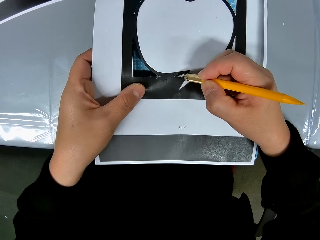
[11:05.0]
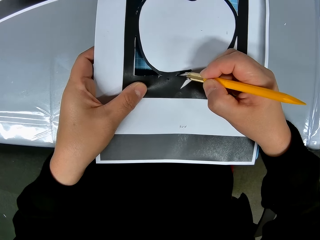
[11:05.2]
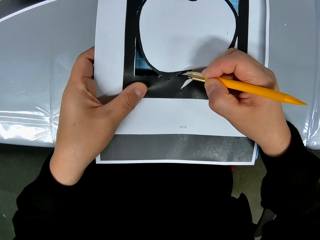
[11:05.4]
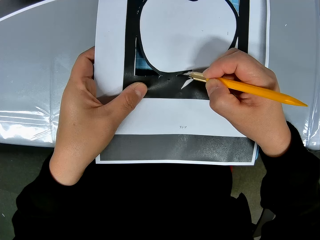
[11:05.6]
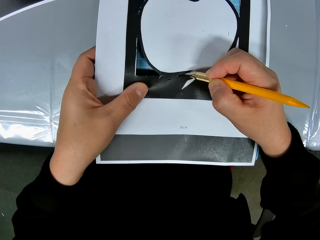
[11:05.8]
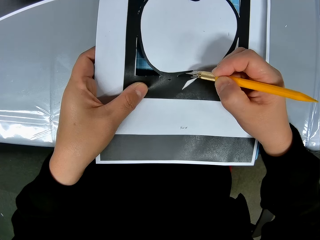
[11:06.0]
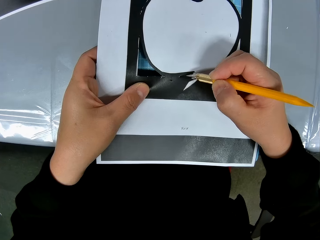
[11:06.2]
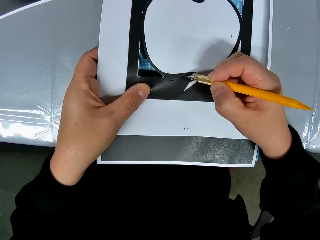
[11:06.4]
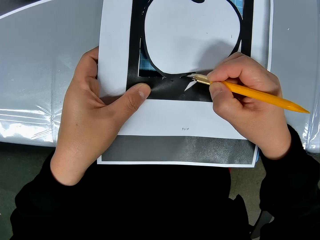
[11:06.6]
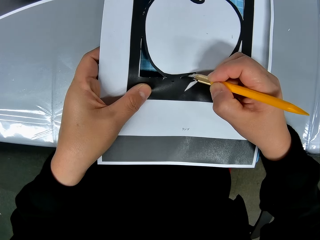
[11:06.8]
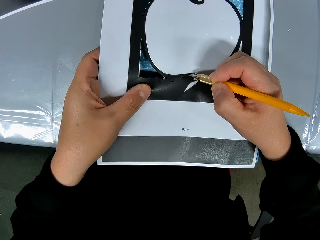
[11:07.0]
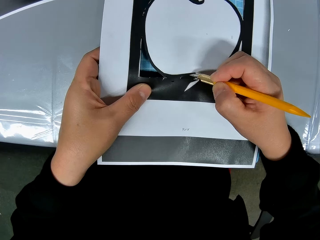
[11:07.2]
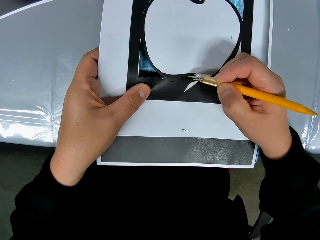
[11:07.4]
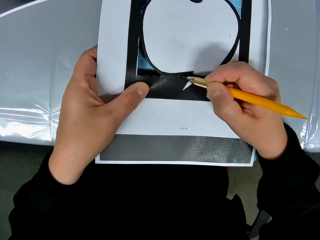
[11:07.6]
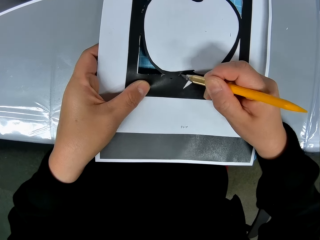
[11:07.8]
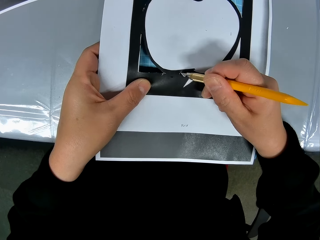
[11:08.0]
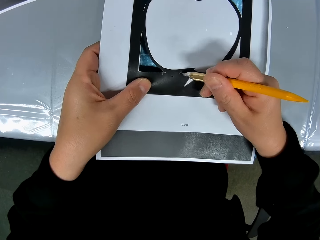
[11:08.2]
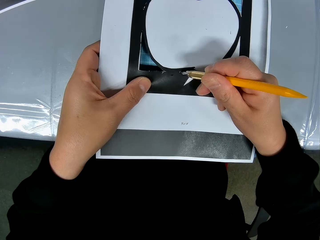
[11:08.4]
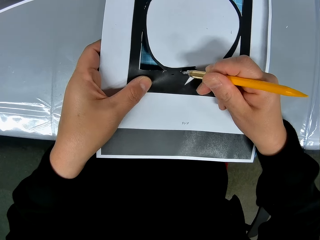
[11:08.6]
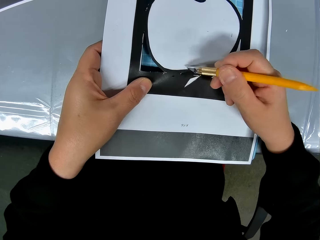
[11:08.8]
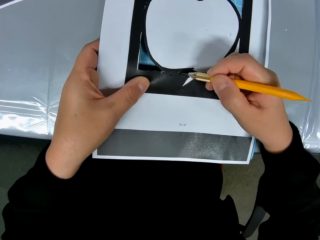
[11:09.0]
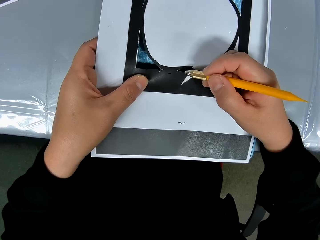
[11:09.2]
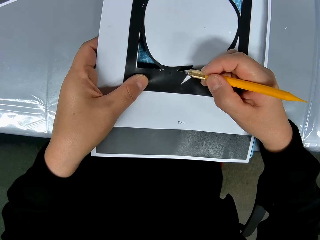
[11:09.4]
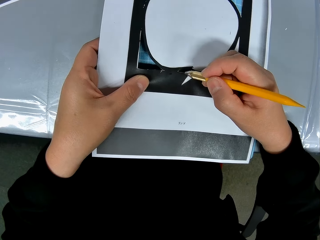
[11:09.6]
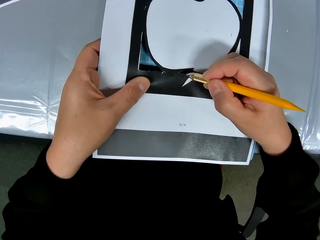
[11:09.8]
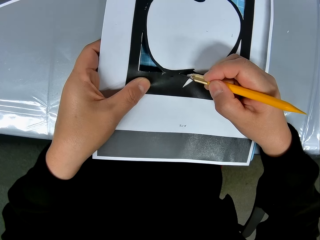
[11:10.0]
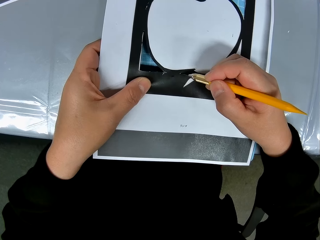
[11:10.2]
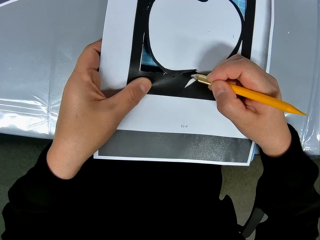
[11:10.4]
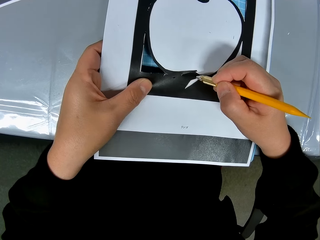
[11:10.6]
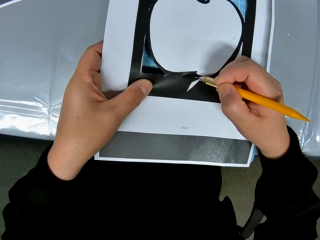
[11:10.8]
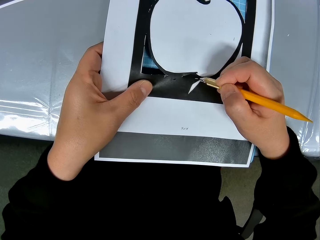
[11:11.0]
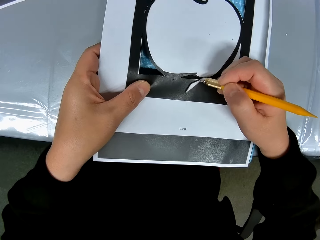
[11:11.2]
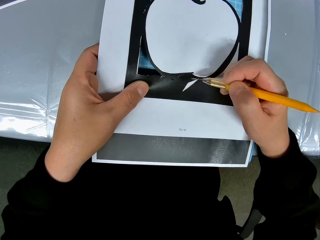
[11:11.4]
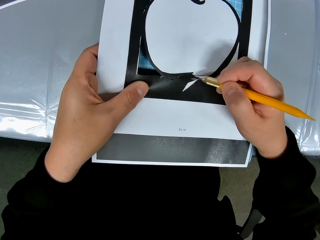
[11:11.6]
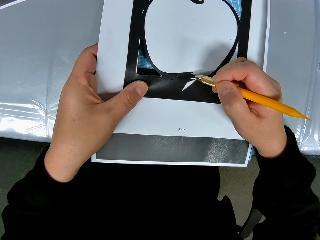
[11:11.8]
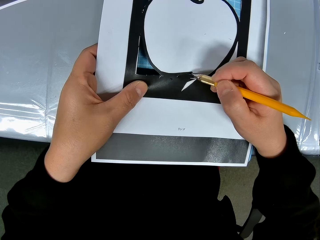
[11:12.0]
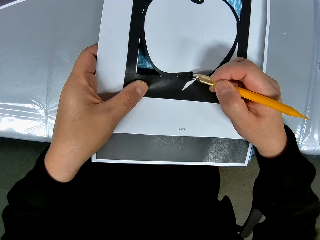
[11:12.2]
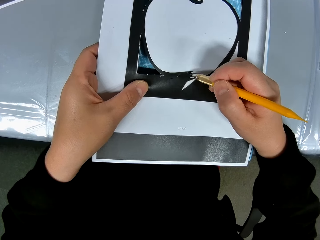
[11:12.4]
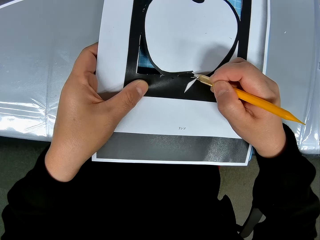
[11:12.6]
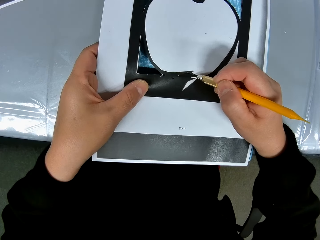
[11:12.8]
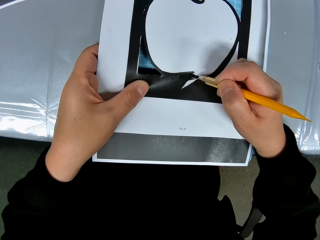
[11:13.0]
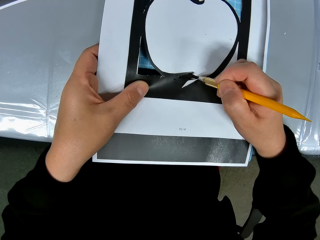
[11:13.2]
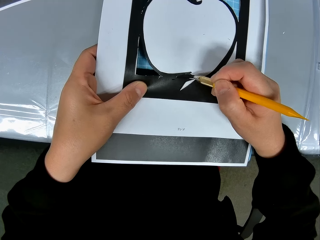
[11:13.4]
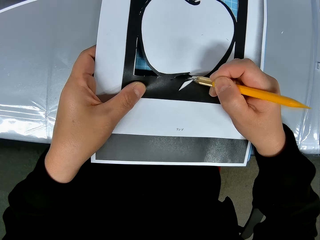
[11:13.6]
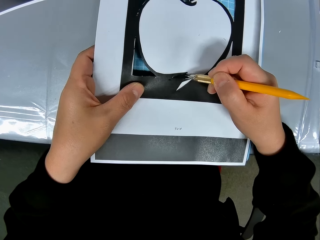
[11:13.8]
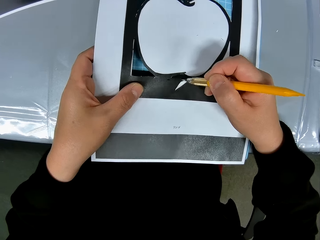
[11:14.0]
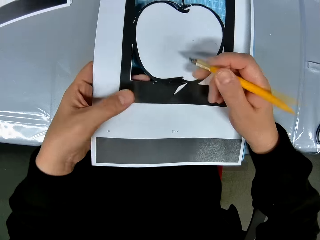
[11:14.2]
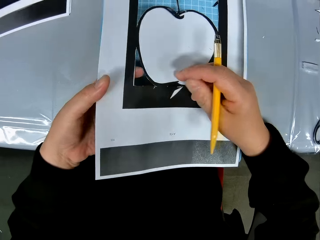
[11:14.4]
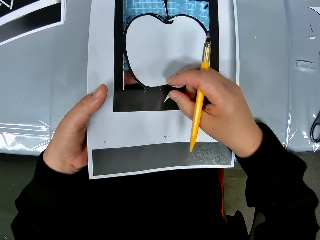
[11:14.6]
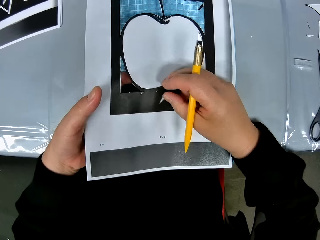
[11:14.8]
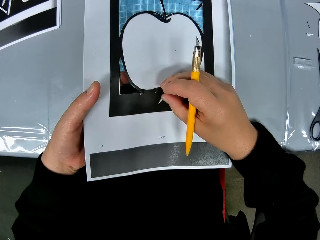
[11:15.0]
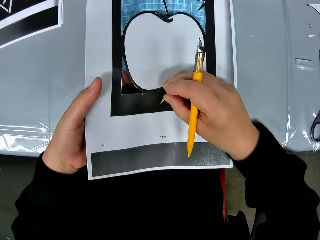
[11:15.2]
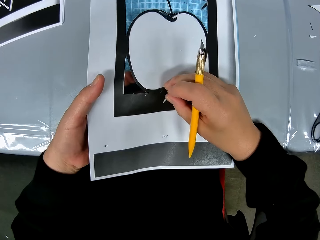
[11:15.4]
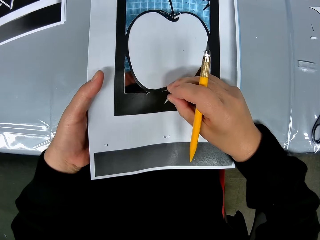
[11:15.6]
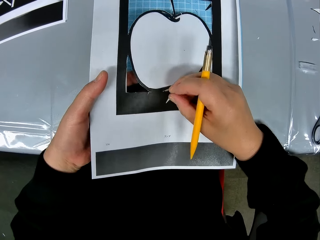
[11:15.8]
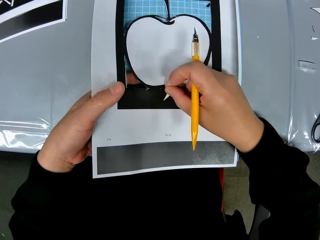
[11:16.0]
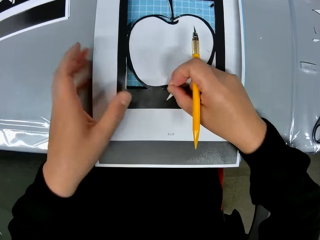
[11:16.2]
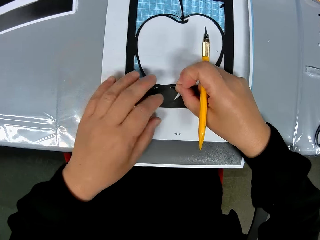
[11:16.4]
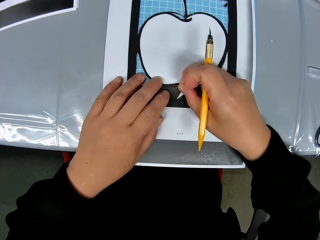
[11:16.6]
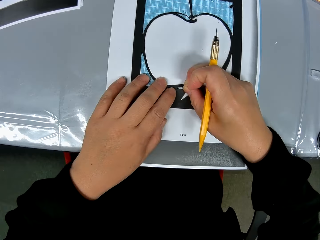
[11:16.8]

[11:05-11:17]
The camera wearer traces out the craft from the craft sheet with the cutting stencil in his right hand.

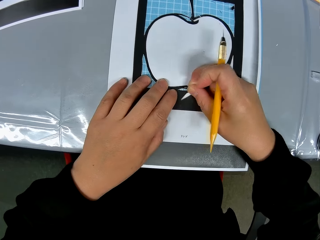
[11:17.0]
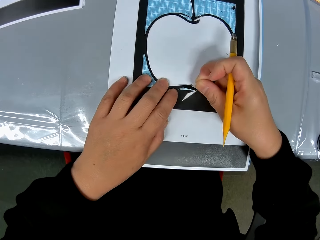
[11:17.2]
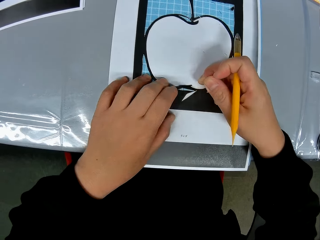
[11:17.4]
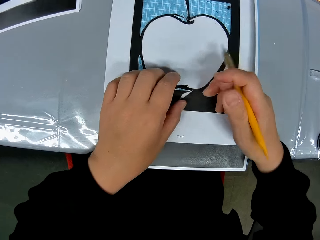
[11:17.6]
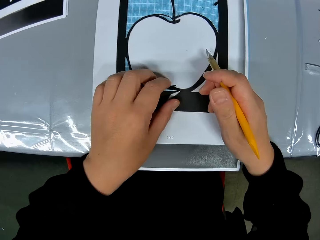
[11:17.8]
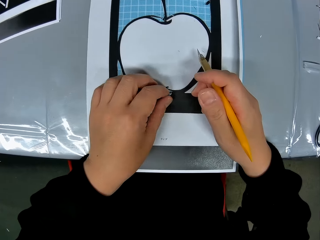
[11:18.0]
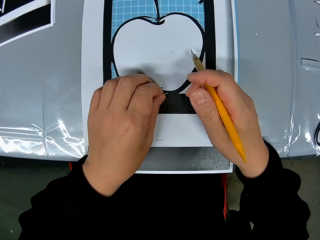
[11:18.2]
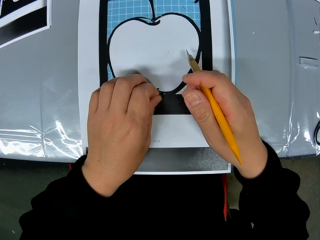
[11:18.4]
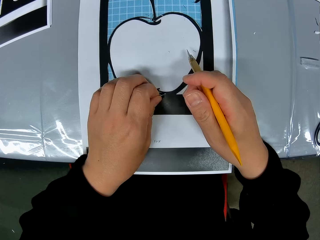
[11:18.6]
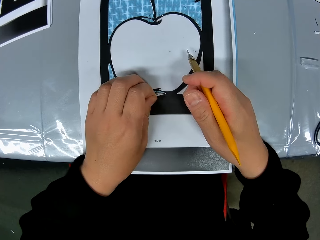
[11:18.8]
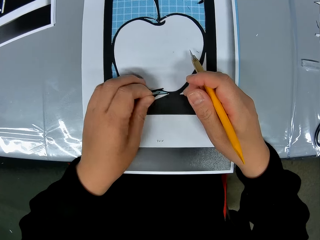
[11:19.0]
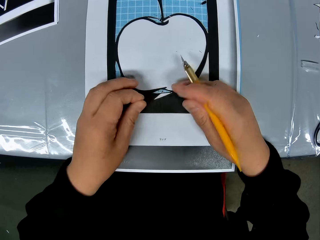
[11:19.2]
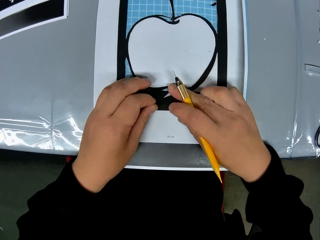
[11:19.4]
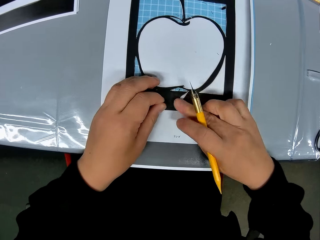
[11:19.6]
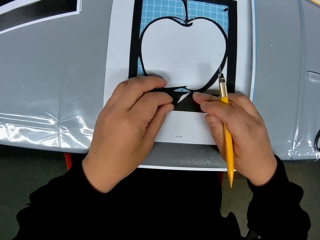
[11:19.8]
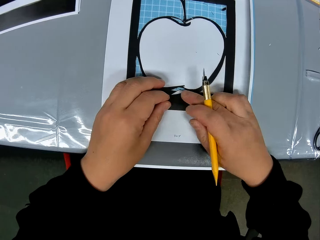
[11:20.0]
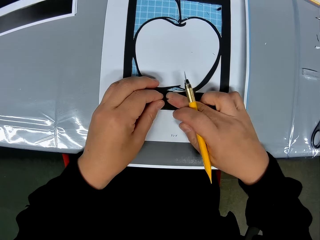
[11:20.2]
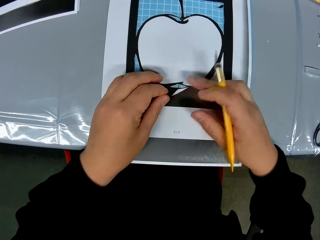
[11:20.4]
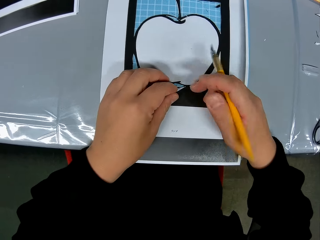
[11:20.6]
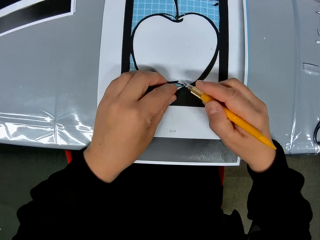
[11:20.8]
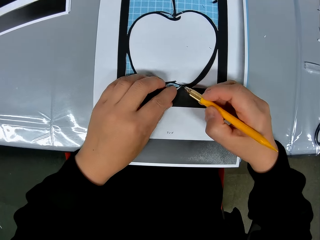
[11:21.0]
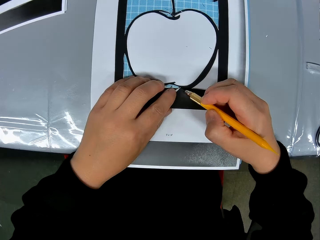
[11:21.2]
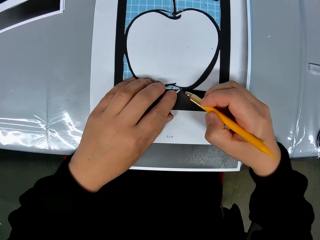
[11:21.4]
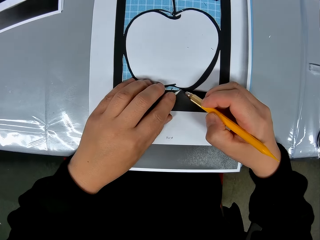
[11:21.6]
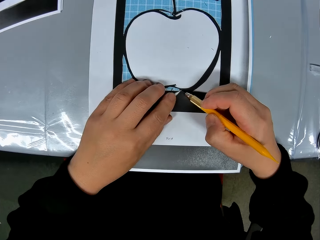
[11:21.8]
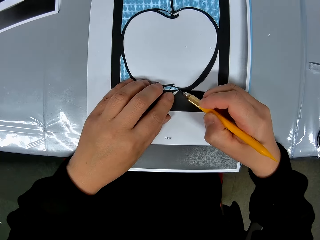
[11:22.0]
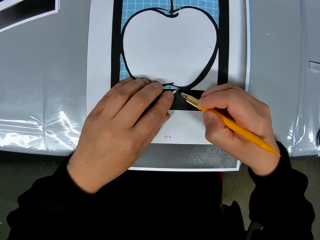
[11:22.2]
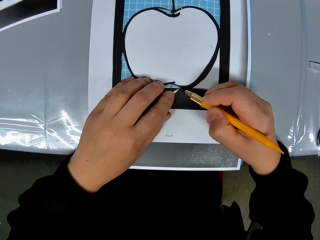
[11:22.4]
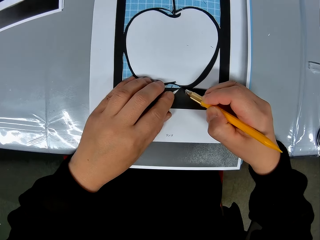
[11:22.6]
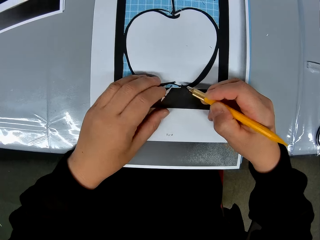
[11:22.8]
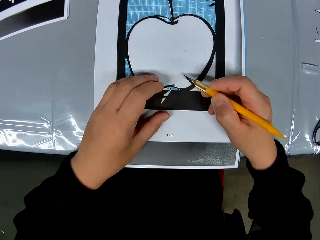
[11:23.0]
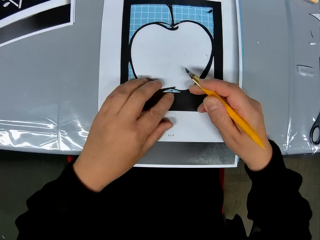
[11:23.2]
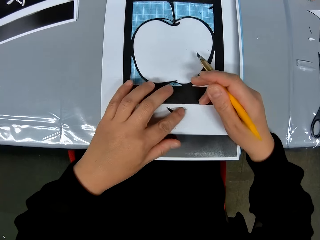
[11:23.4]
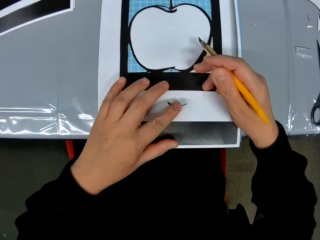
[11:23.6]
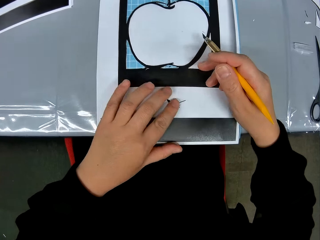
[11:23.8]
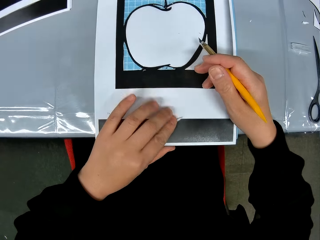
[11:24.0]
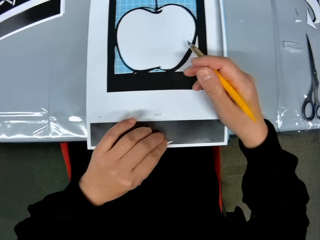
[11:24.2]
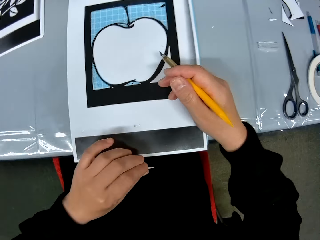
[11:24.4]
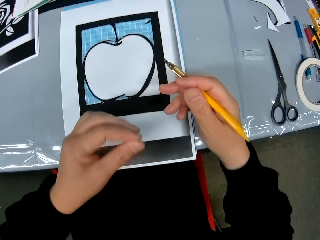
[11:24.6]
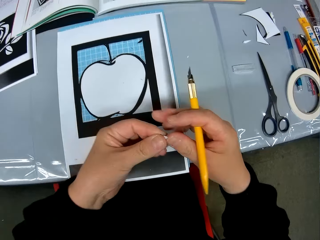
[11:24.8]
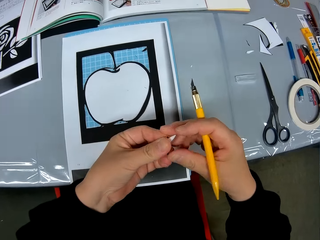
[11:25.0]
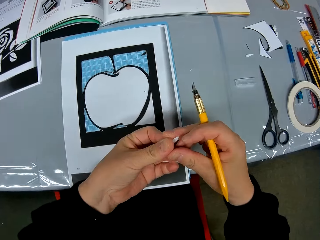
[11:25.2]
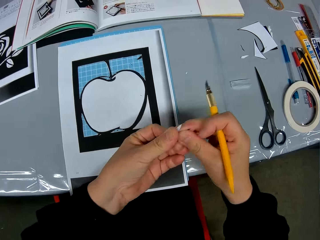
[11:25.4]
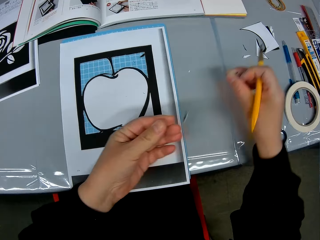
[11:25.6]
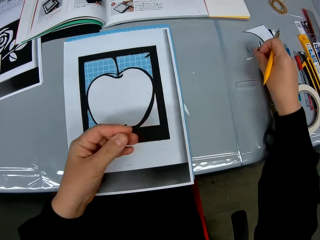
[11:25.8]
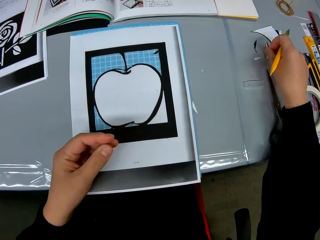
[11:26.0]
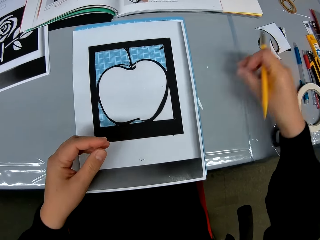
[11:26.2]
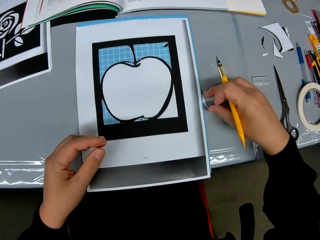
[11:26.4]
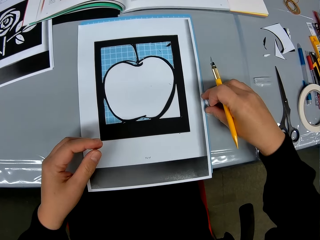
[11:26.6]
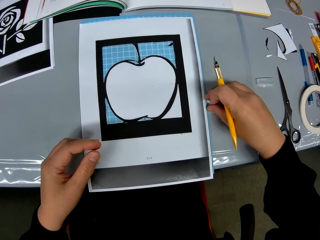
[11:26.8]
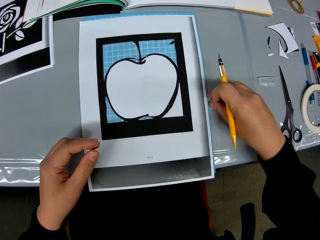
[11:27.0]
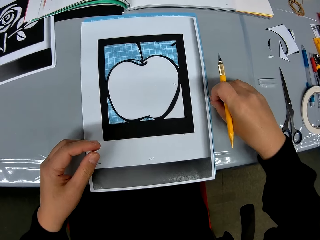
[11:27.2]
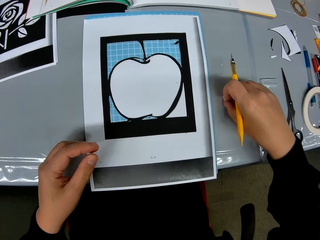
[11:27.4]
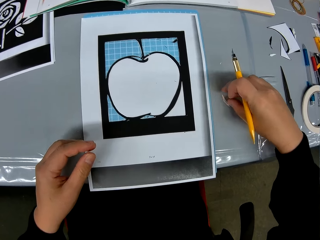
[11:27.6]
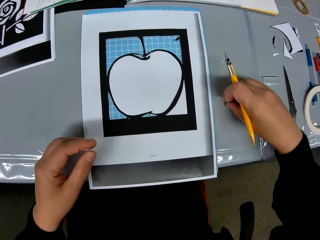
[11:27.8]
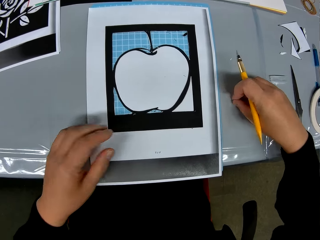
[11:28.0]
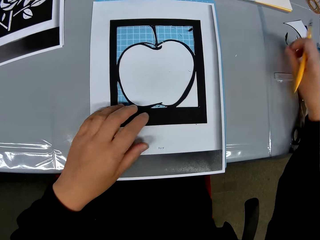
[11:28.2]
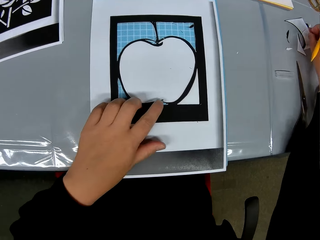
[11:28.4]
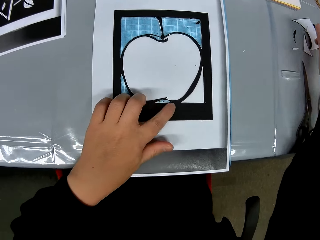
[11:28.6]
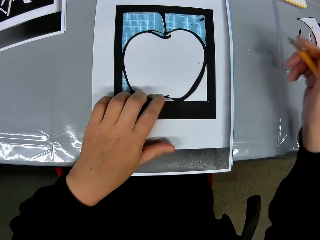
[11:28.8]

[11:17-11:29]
The camera wearer removes the cut-out piece. He cuts out a piece from the craft sheet. He picks up the cut-out piece. He passes the piece from the craft sheet to his right hand. He drops the piece from the craft sheet on the table. He picks up another piece of paper on the table.
